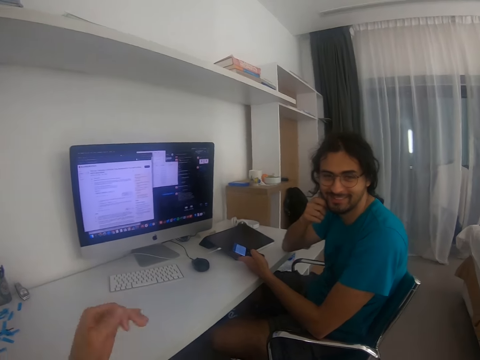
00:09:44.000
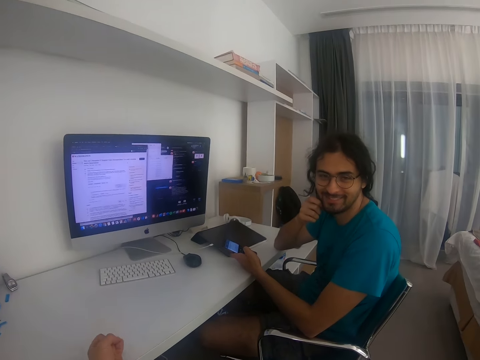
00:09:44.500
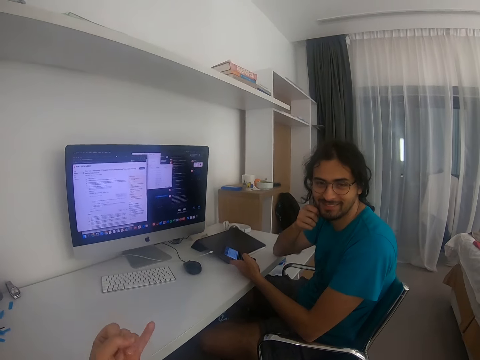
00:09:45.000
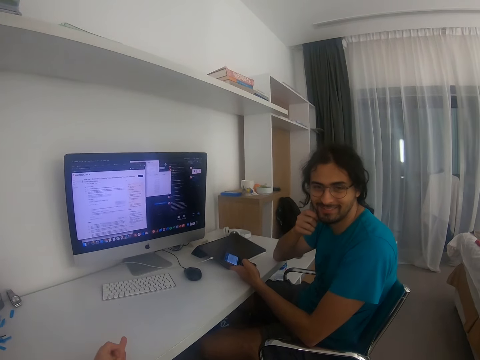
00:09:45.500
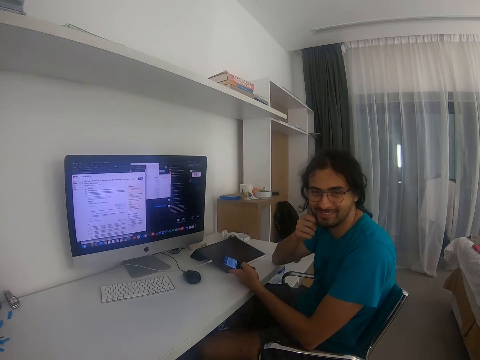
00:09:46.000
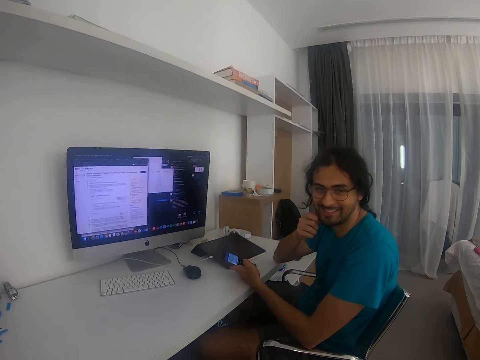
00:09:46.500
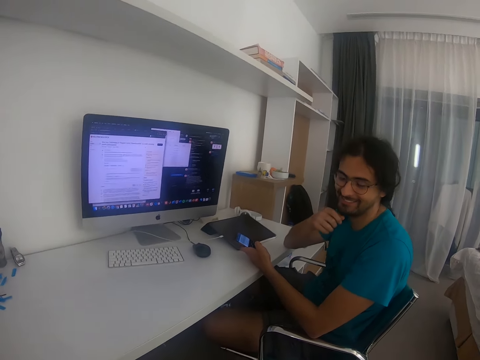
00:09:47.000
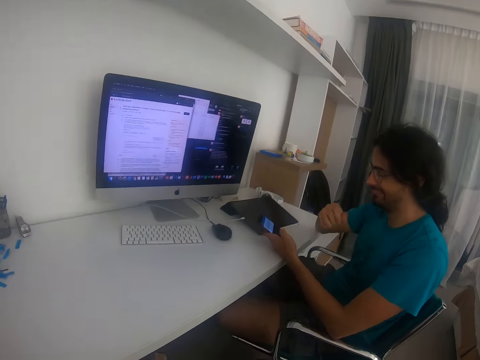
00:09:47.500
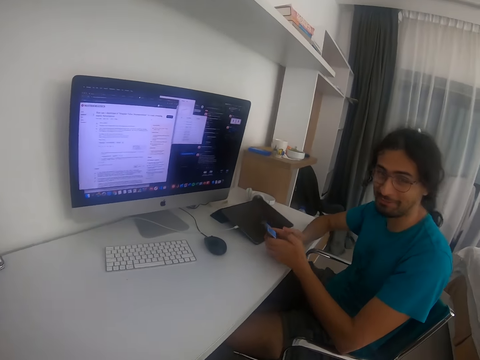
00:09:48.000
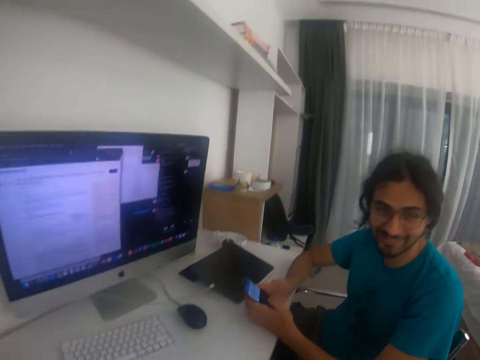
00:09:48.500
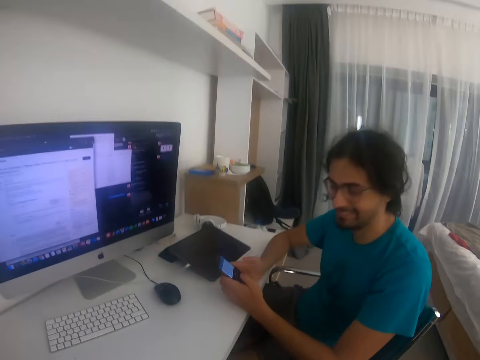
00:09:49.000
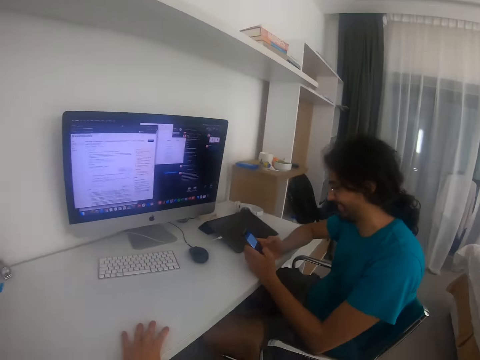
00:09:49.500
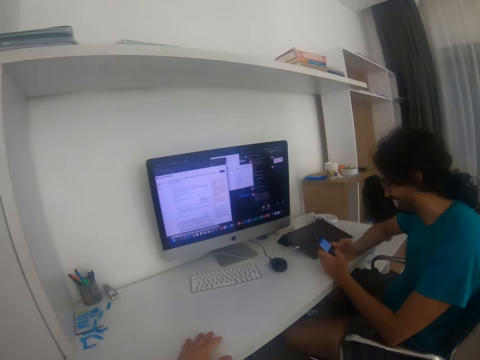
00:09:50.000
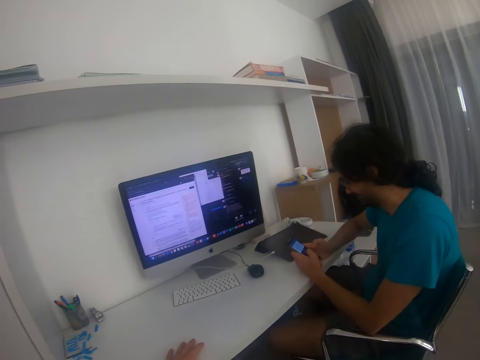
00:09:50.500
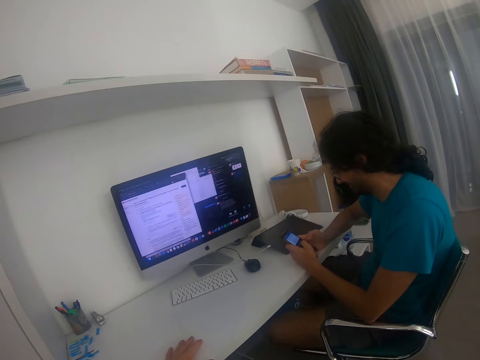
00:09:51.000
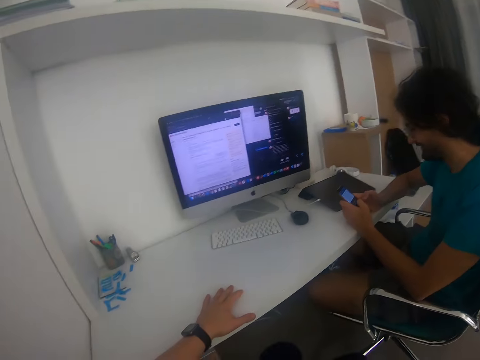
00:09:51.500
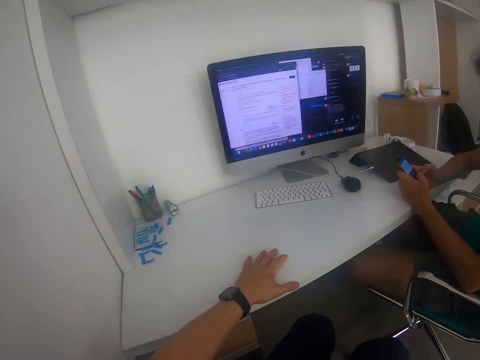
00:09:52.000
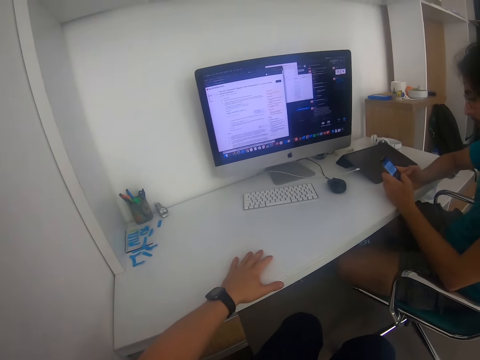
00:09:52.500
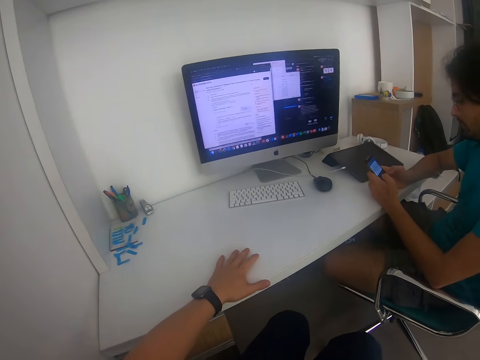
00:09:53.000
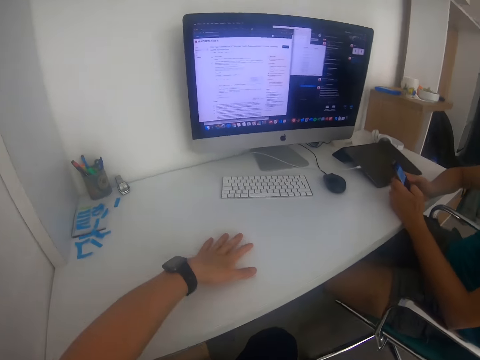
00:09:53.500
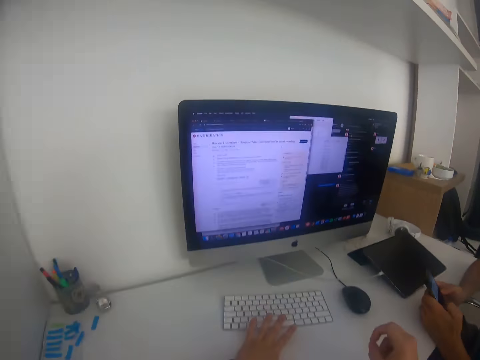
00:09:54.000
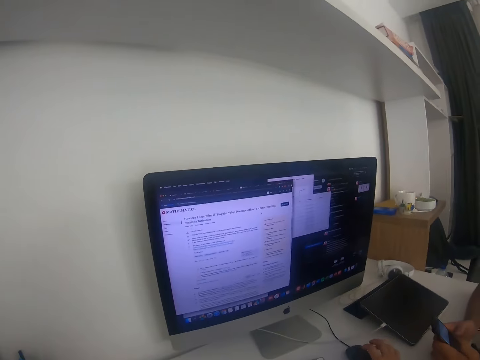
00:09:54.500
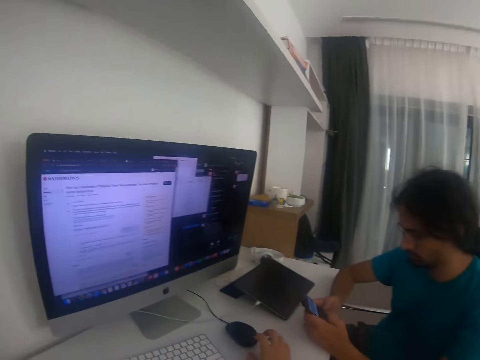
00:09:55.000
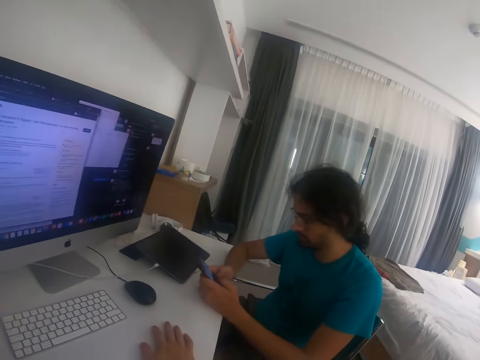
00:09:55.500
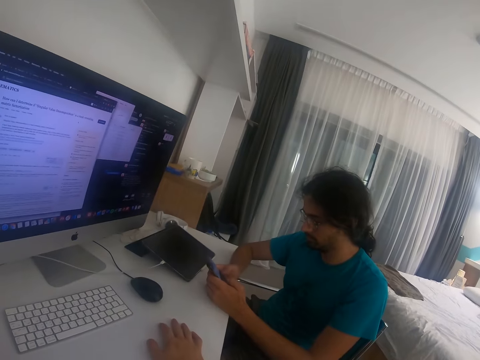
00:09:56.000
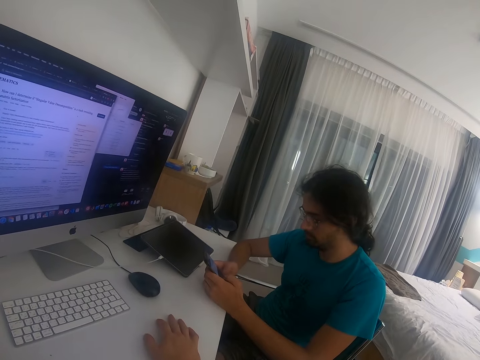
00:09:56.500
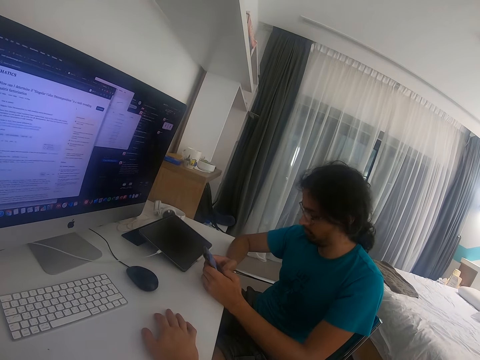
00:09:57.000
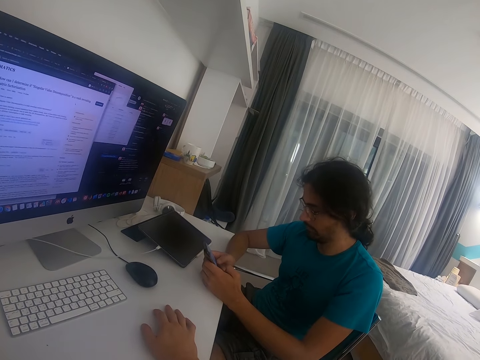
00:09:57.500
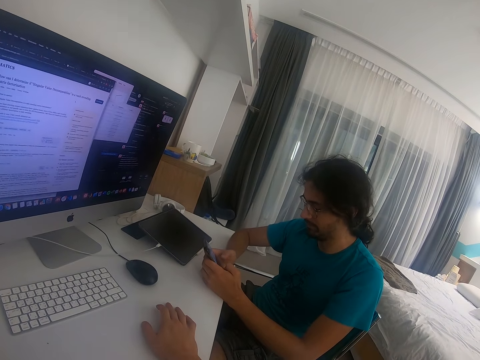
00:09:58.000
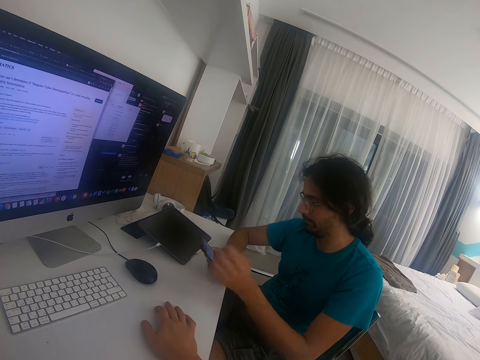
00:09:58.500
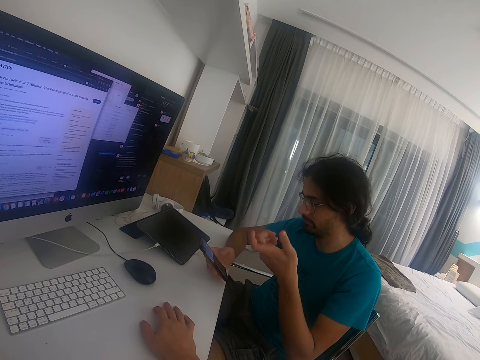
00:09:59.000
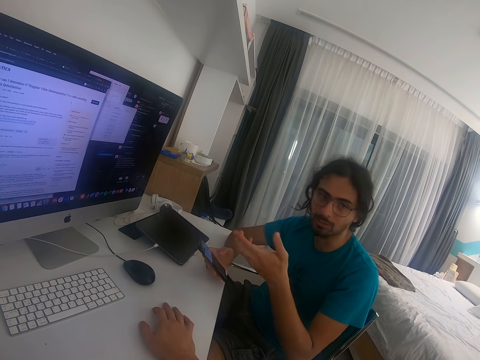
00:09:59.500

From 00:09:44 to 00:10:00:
A man makes gestures to the camera wearer. The man operates on his phone. The camera wearer stares around the house. The man makes gestures to the camera wearer. The man shakes his head.

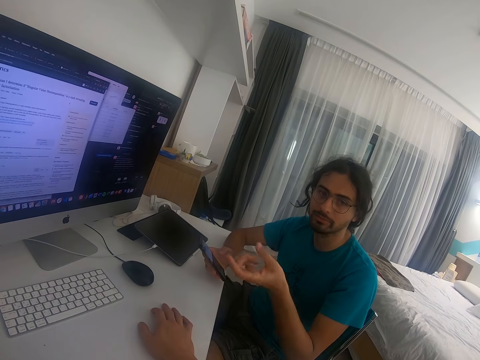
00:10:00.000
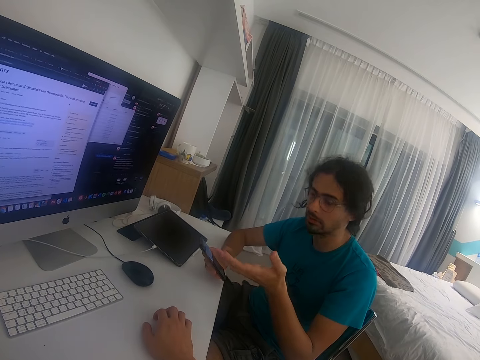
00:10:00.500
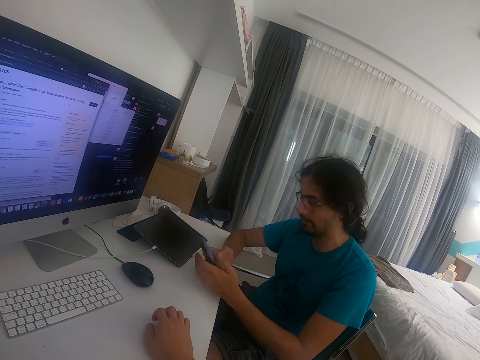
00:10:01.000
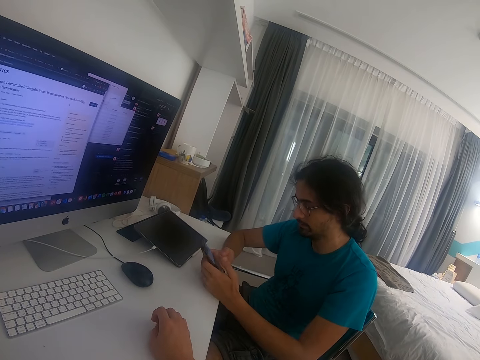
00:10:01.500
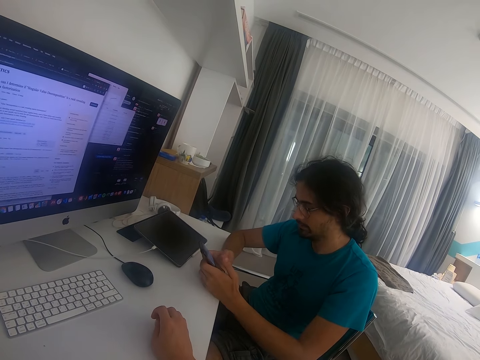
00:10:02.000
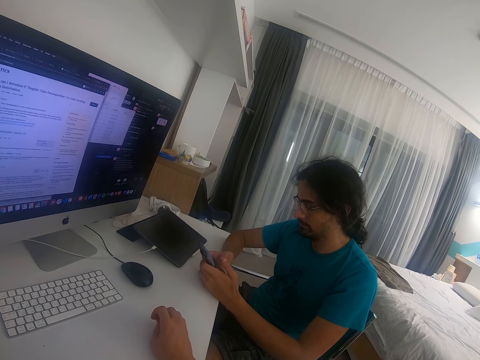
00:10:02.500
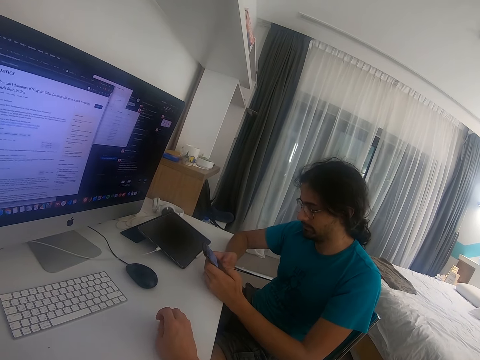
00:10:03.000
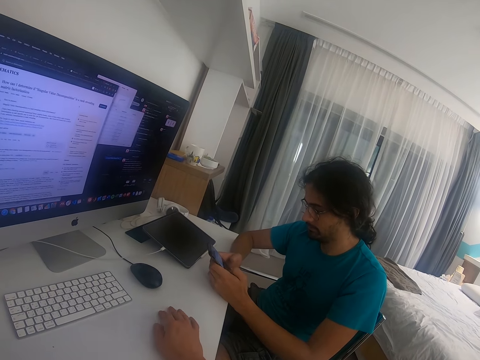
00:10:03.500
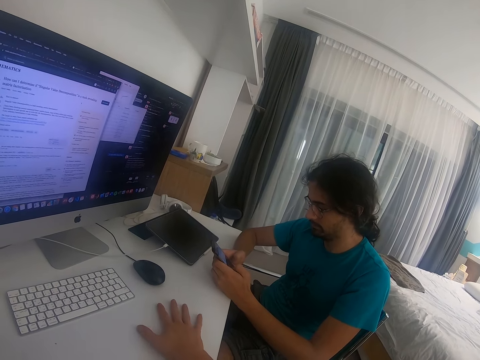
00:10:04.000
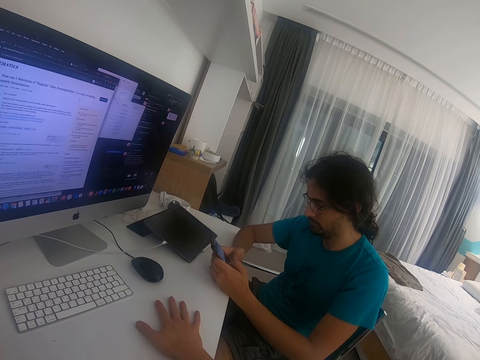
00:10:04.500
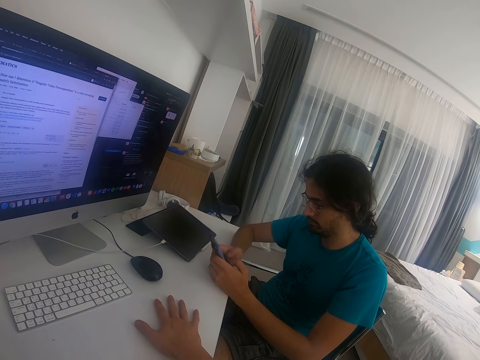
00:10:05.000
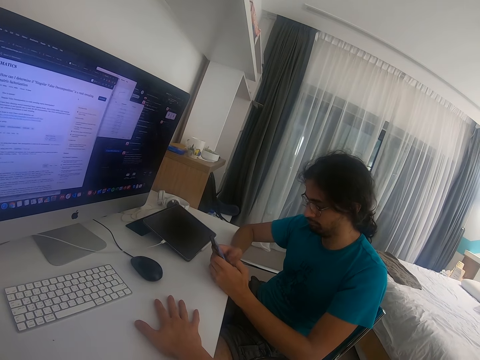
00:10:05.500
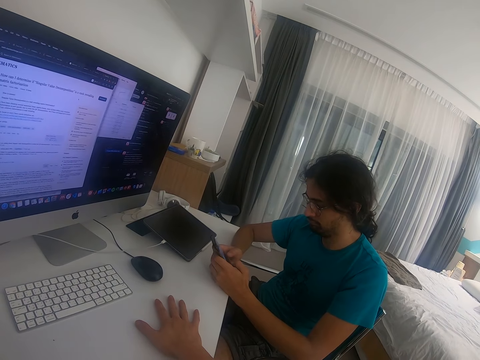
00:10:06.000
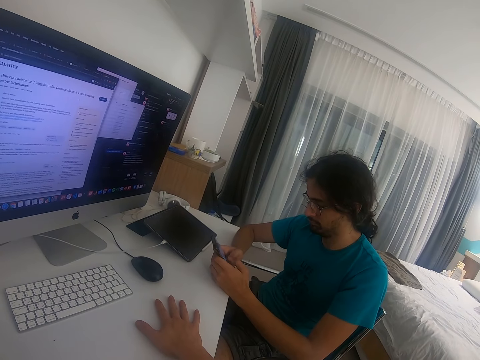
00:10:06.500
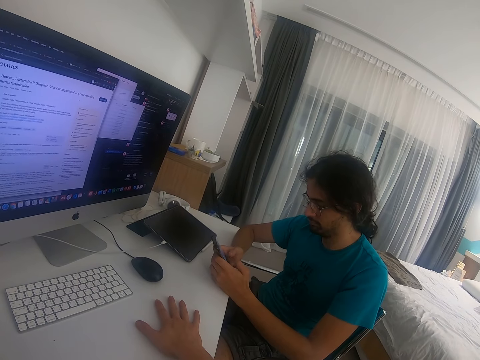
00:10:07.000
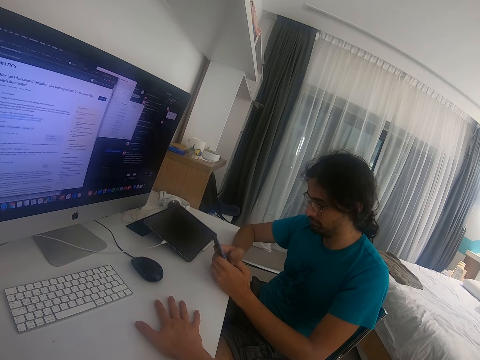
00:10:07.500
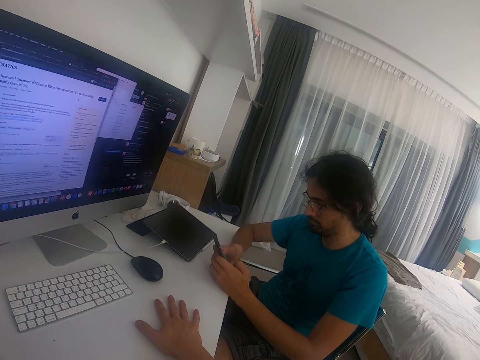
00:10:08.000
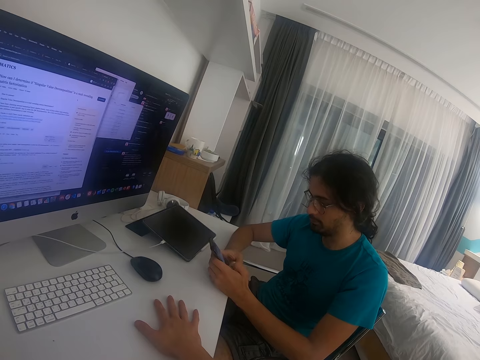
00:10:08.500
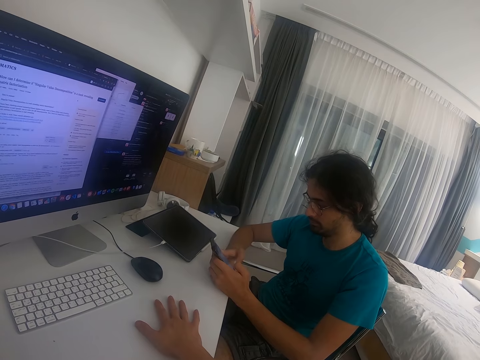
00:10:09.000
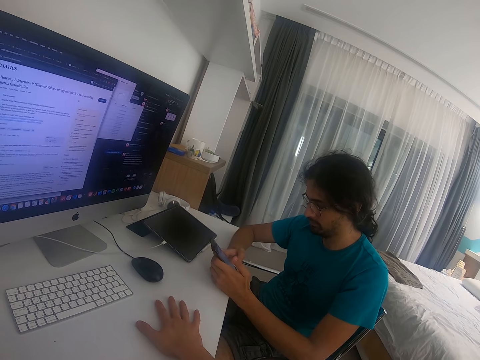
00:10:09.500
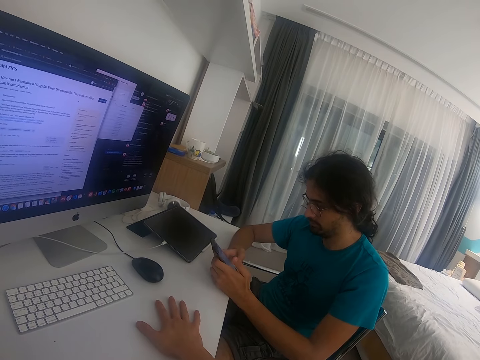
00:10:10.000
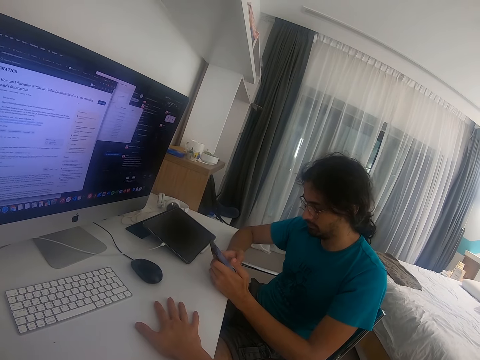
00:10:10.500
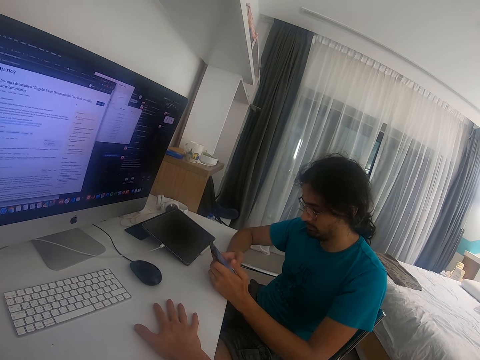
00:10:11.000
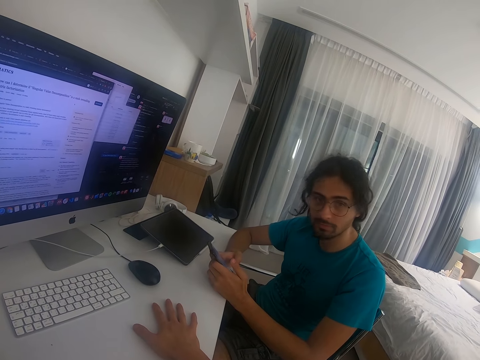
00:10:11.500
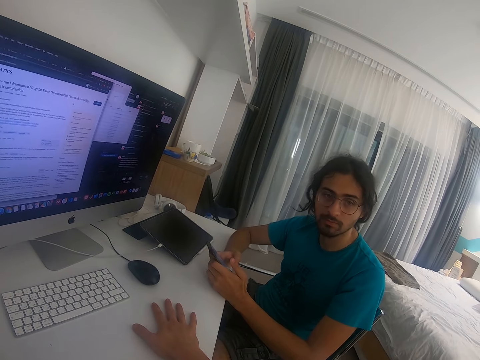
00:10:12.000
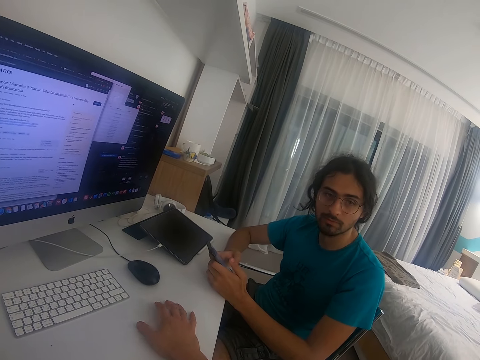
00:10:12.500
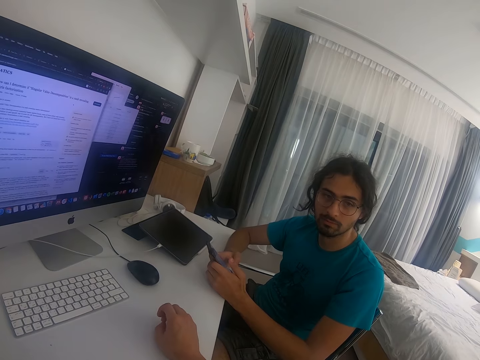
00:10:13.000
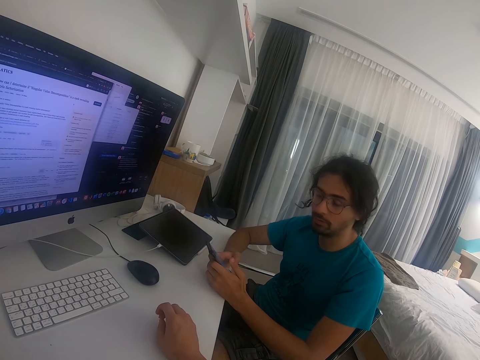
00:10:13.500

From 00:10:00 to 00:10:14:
A man operates the phone. The camera wearer converses with the man. The man stares at the camera wearer.
